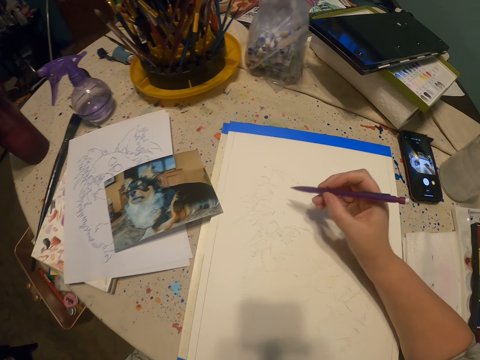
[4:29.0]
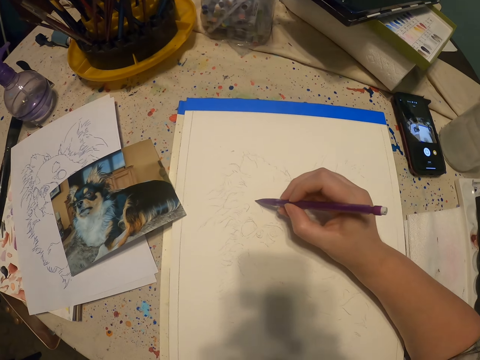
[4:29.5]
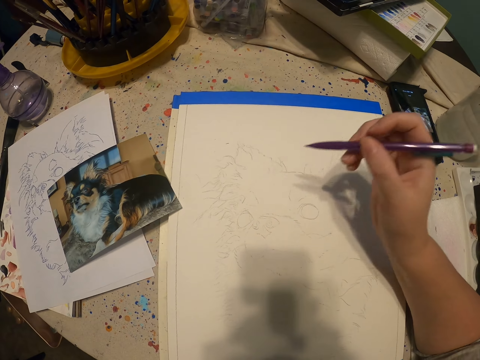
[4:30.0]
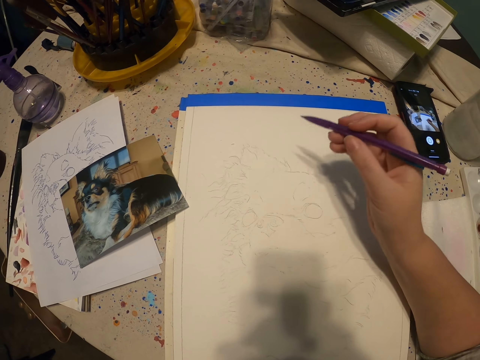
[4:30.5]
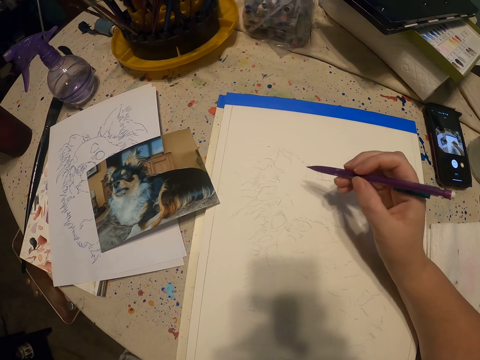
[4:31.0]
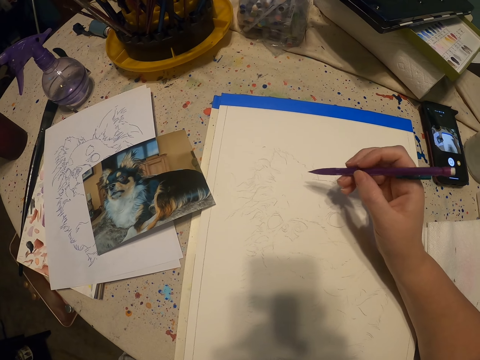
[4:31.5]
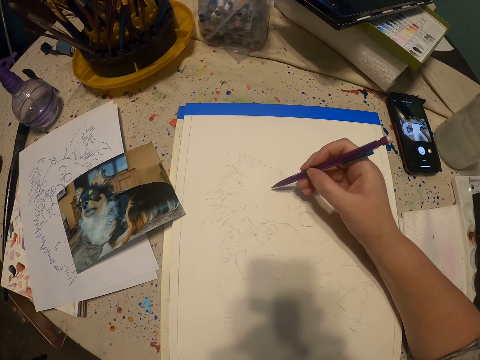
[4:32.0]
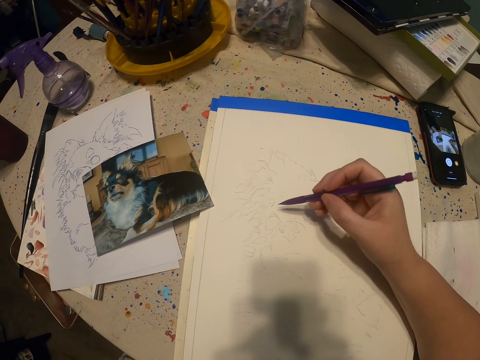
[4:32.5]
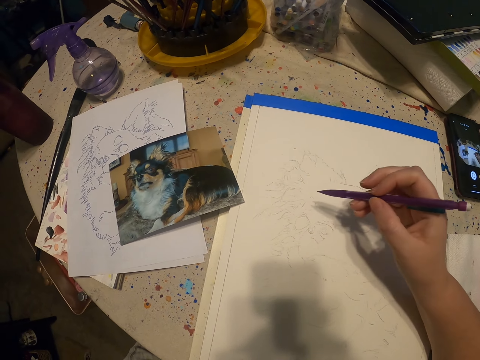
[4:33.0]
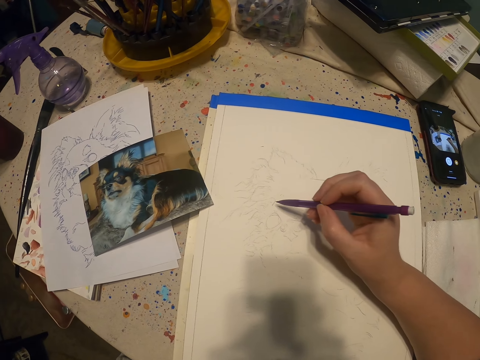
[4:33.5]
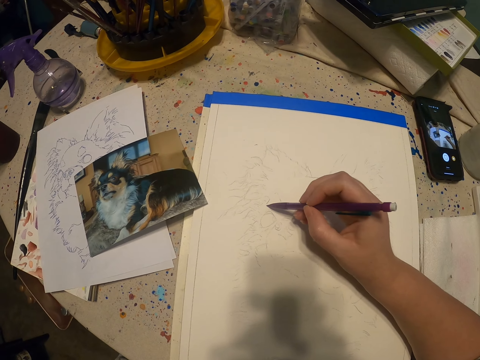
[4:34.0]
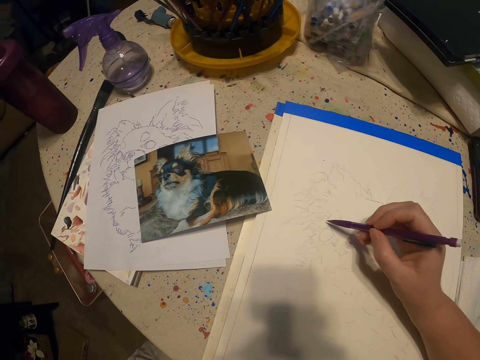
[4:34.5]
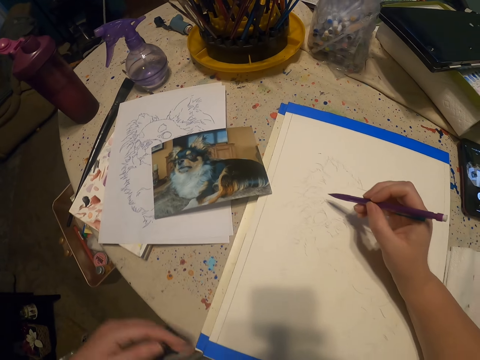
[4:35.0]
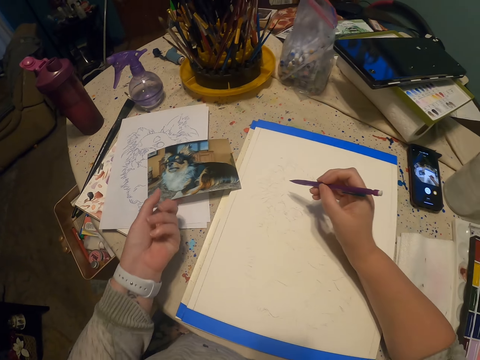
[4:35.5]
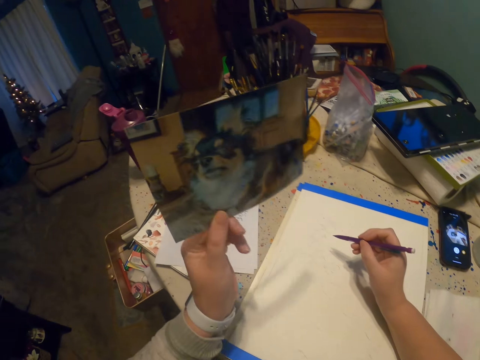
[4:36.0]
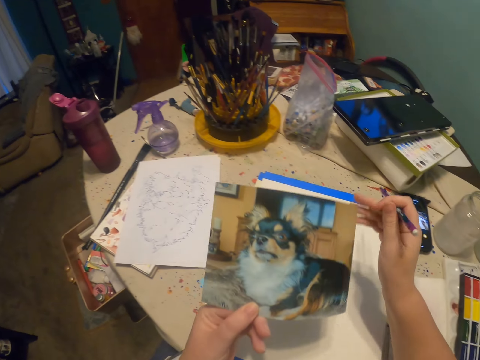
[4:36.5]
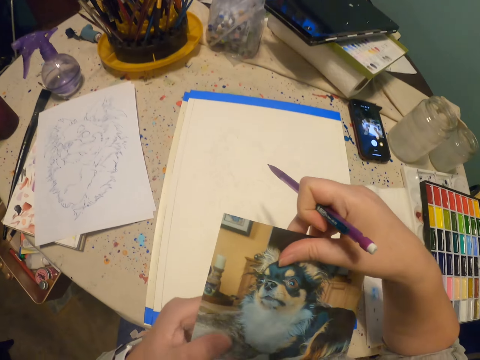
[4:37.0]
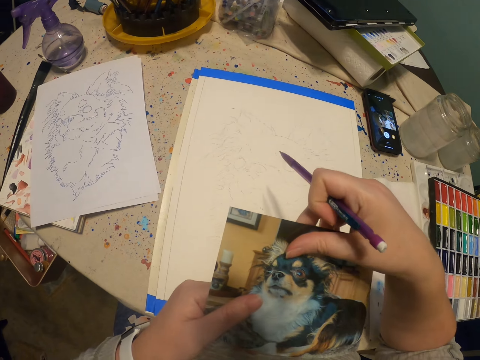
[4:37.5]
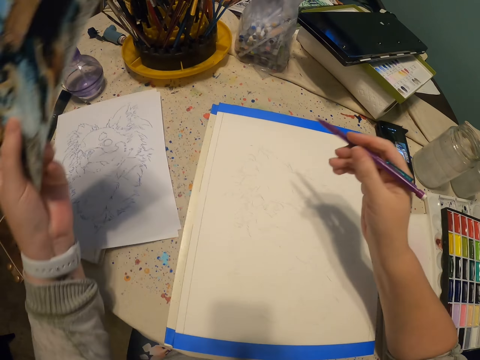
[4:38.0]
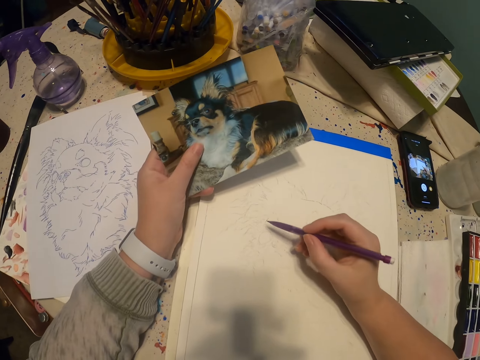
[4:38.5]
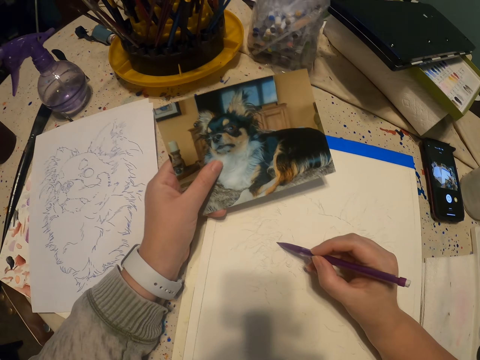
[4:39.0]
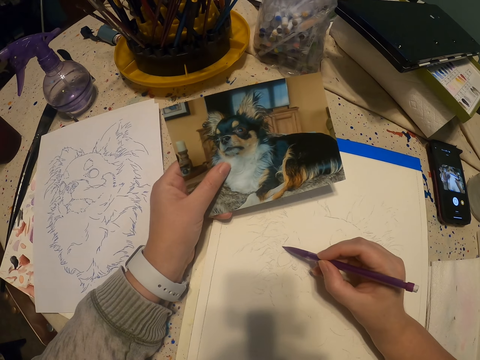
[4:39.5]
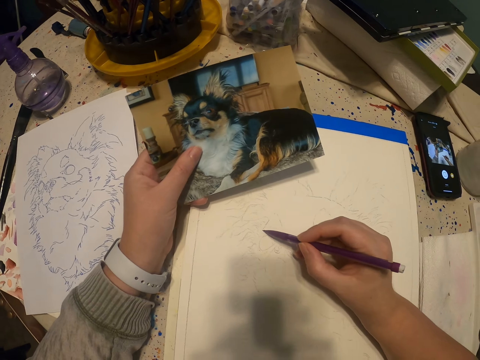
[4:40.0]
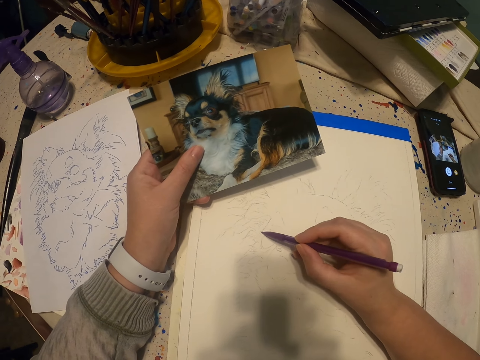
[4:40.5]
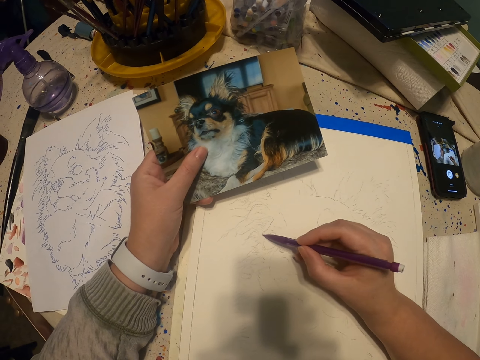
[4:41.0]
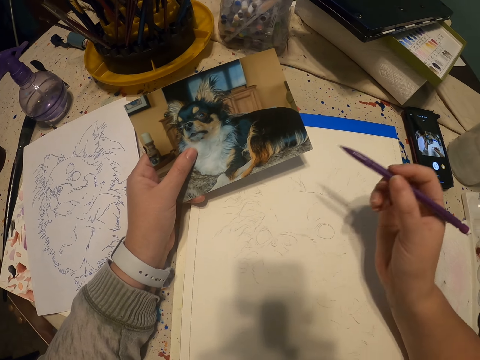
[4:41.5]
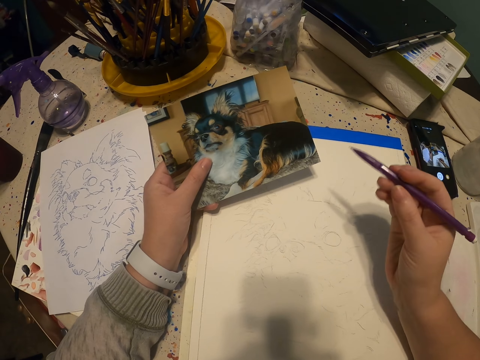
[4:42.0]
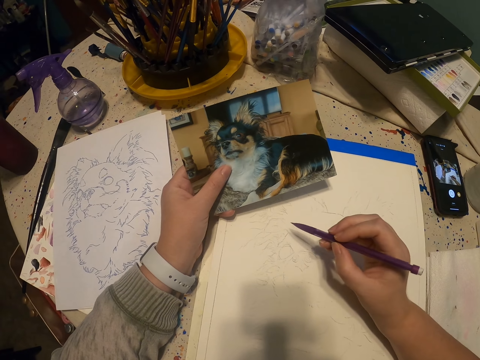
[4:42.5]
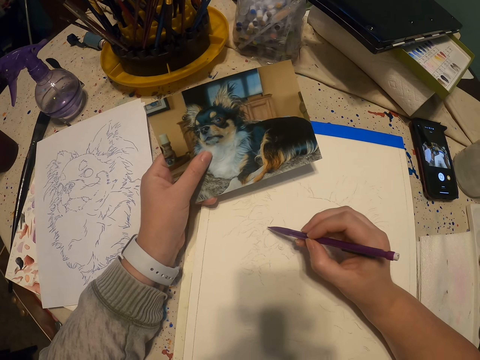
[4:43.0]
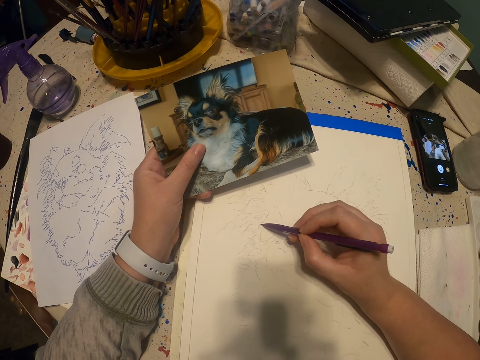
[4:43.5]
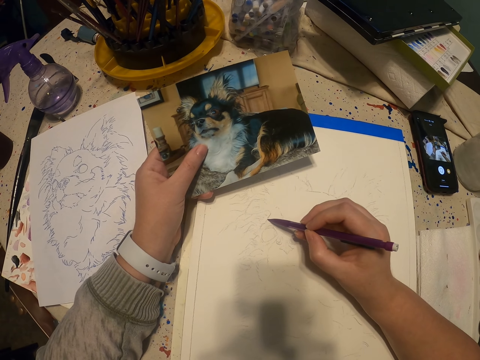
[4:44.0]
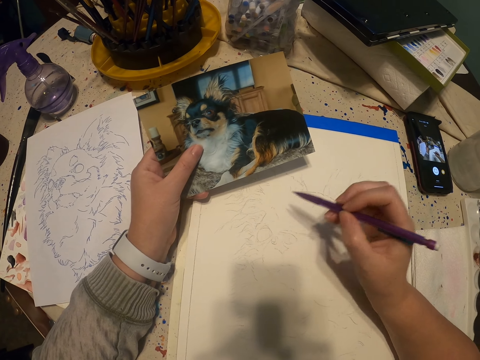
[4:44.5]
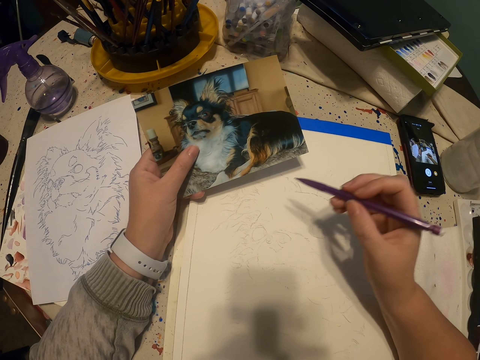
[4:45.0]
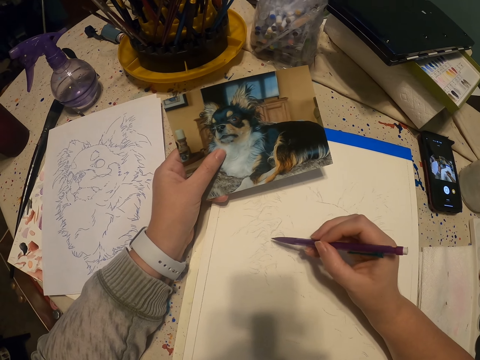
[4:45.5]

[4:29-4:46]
The camera wearer picks up a picture of a dog or portrait. They hold the portrait with hands. They put a hand on a table. They draw a sketch on a drawing book with a pencil.

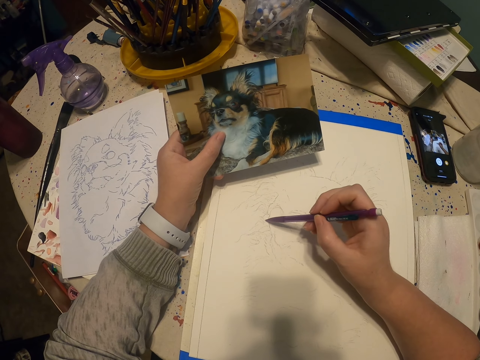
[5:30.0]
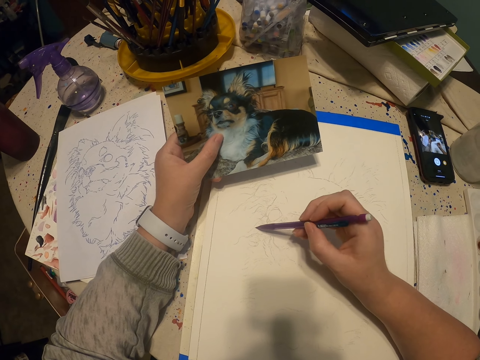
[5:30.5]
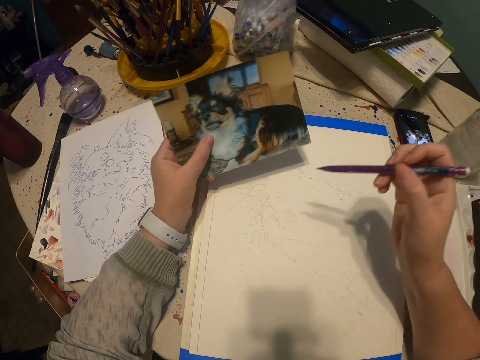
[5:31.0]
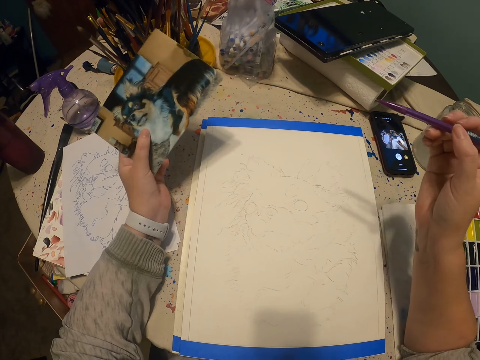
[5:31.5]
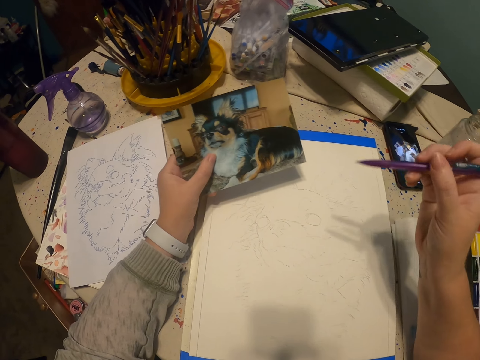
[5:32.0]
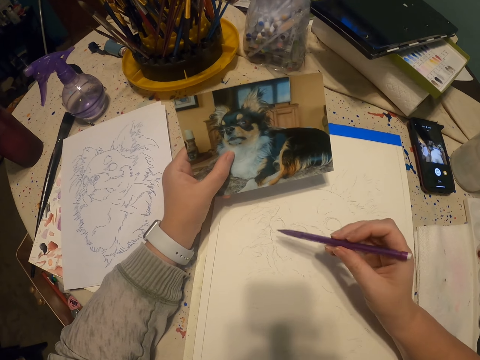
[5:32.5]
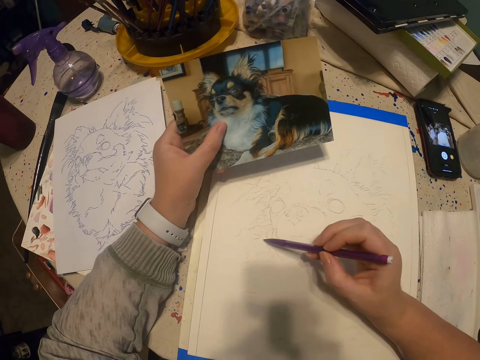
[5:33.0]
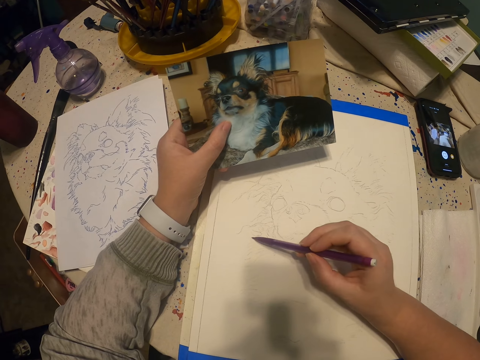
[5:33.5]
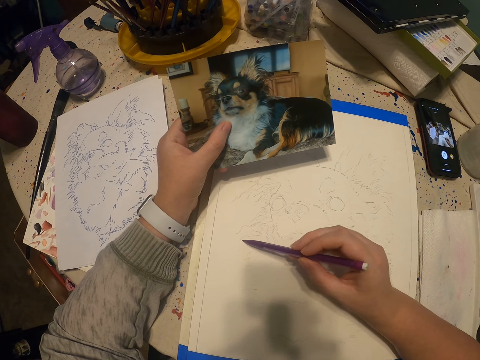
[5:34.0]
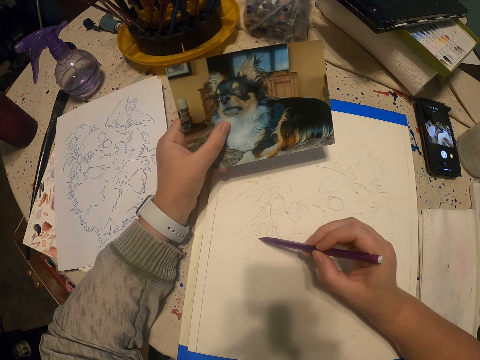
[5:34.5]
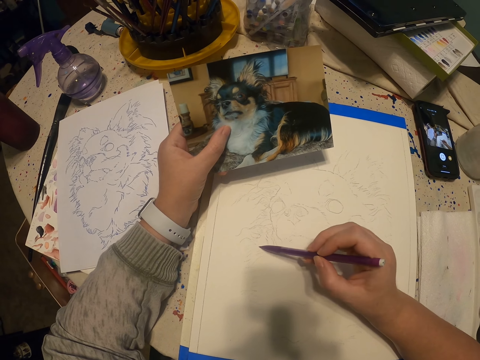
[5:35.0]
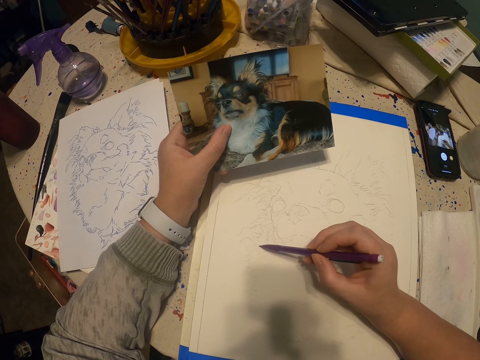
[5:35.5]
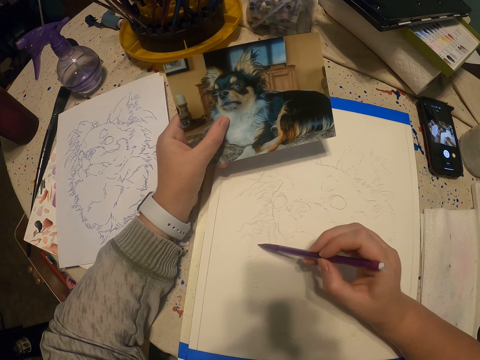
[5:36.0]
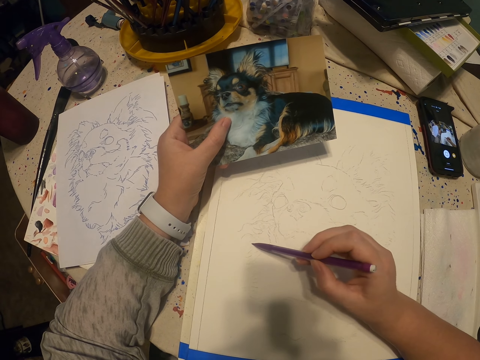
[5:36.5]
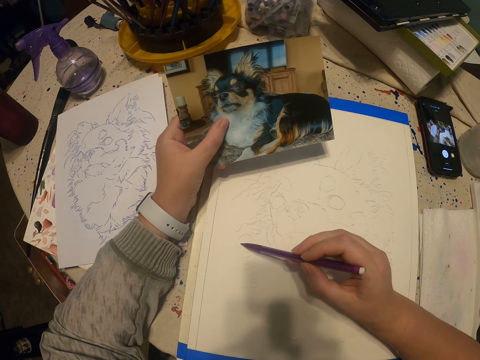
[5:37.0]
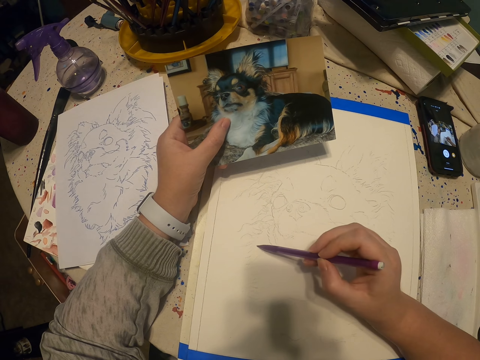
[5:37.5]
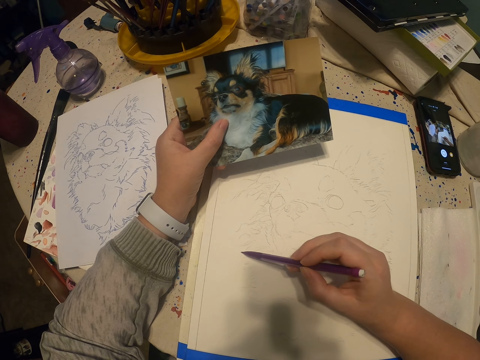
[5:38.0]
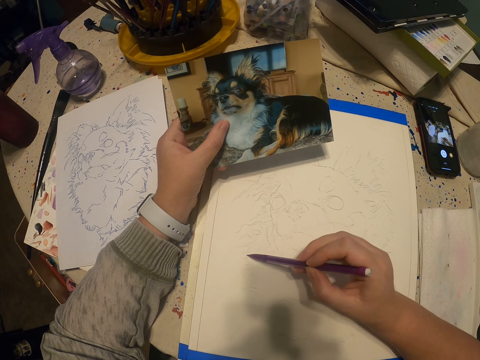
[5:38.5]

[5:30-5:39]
The camera wearer moves a hand. They draw a sketch on a drawing book with a pencil.
